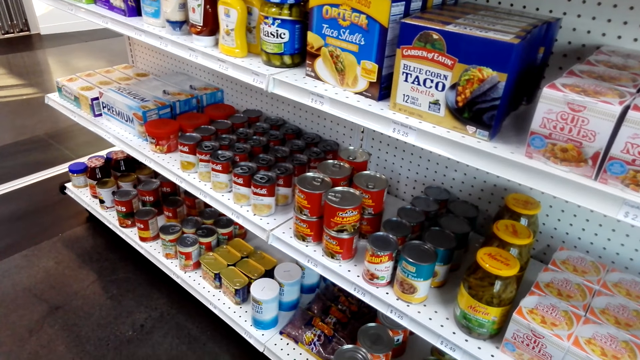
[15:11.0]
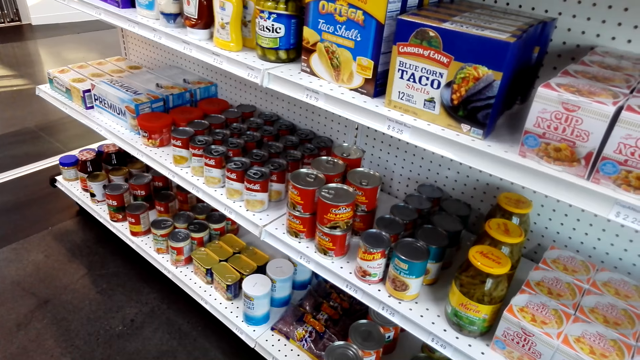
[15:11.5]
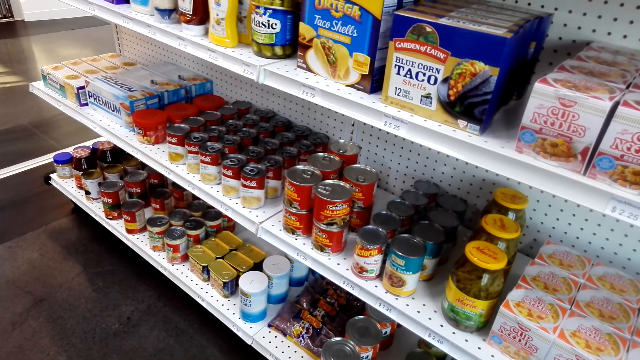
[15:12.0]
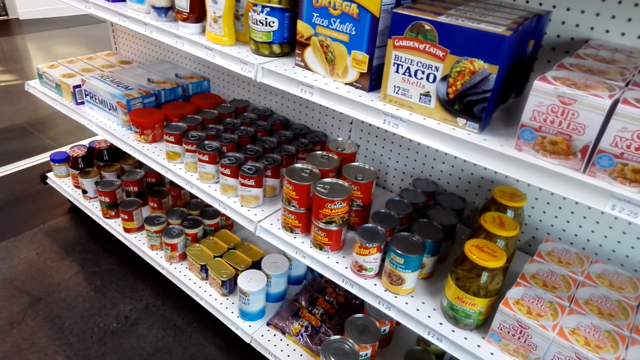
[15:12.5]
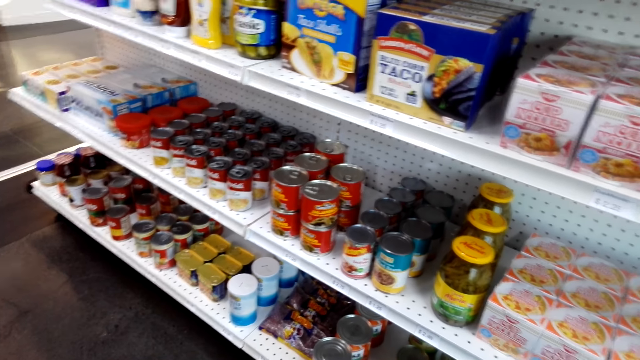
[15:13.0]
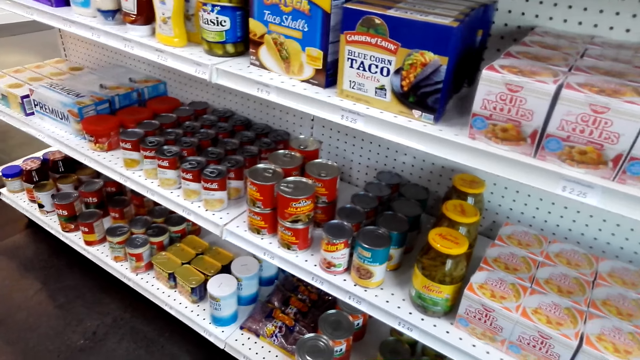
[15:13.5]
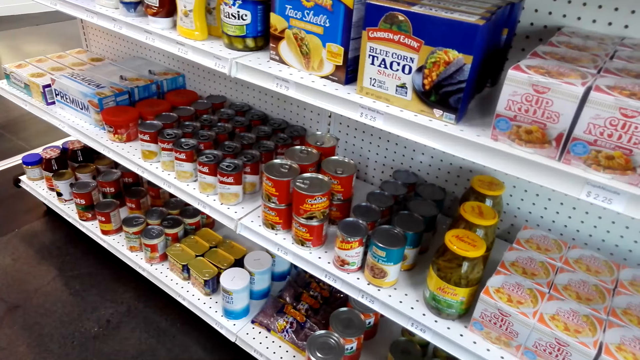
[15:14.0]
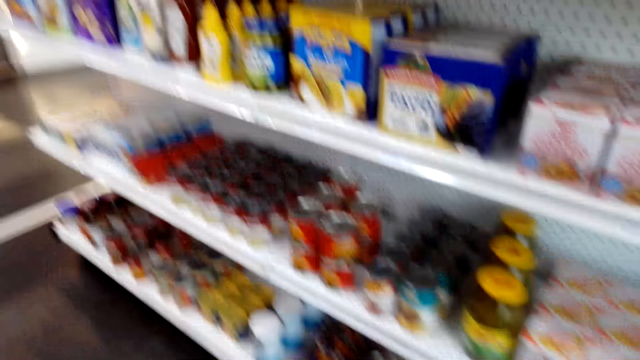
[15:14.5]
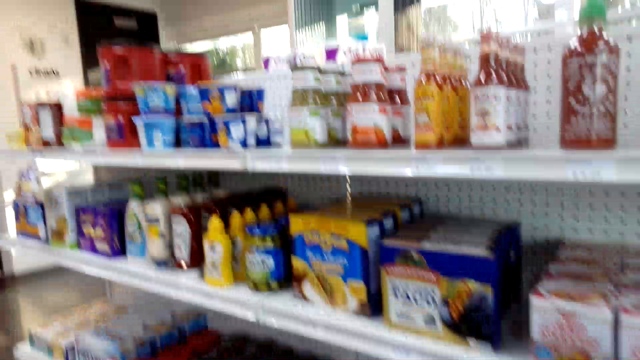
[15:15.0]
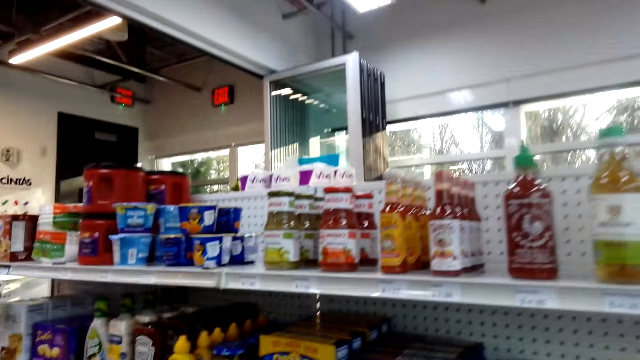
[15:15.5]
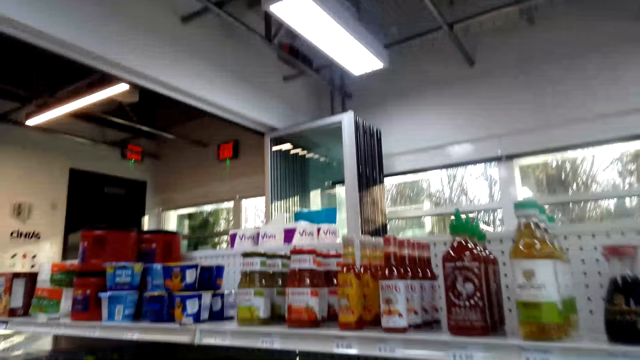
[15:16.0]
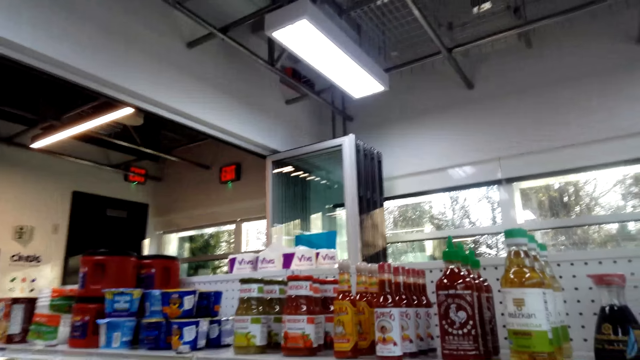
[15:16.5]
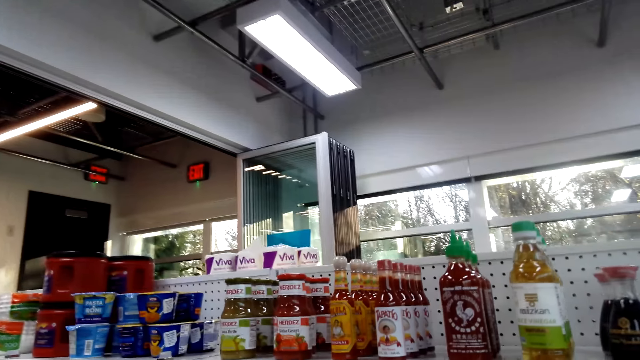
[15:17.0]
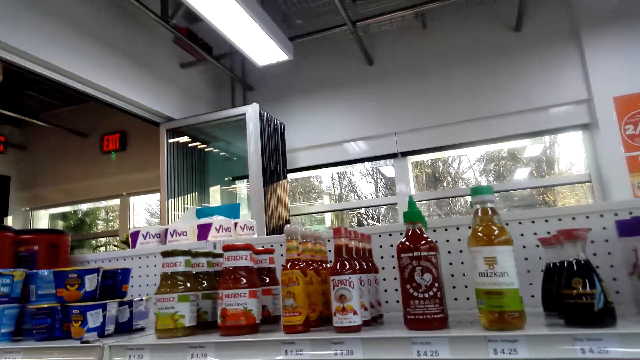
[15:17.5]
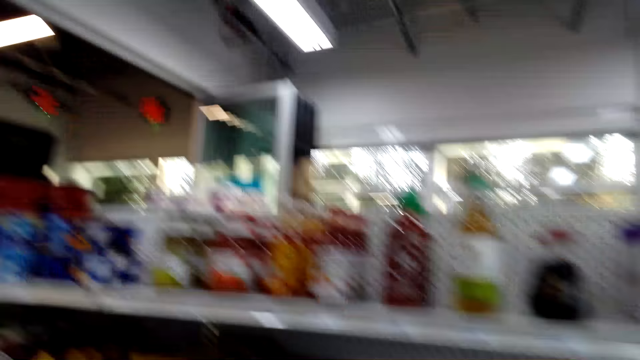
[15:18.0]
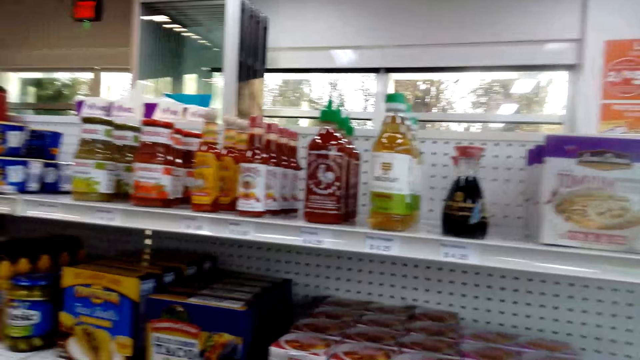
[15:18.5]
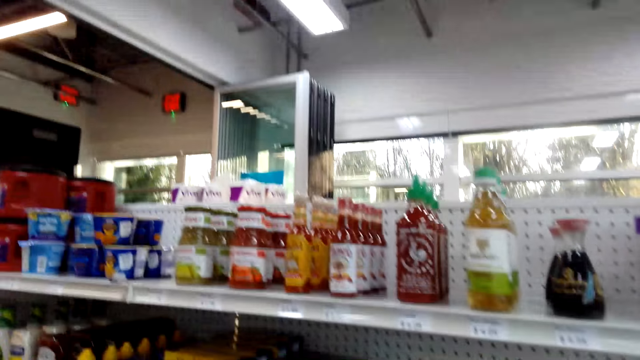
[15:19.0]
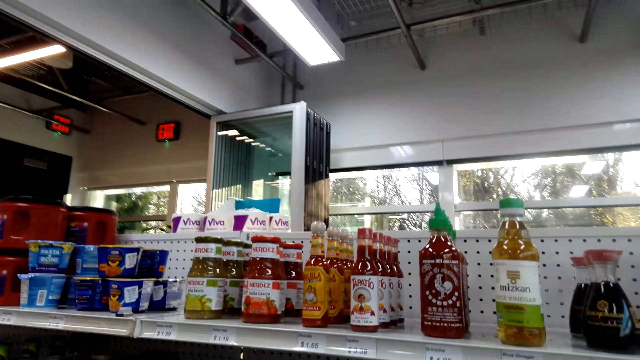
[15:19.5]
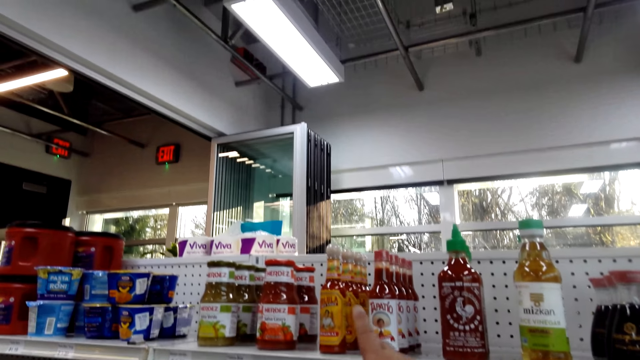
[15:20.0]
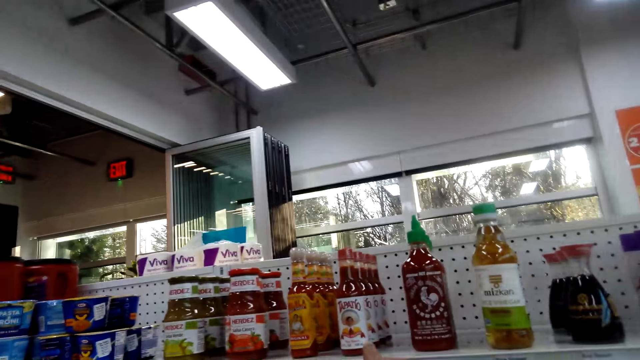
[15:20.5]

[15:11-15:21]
A person talks. The camera wearer talks. They point a finger.

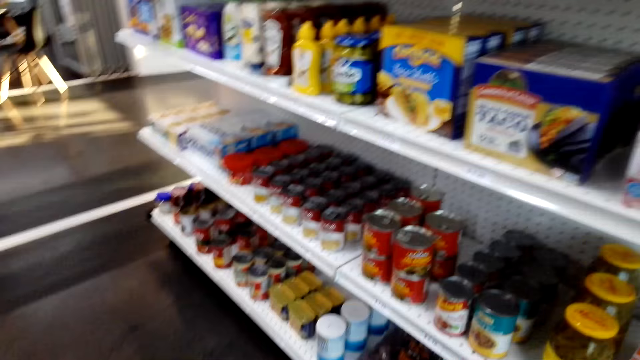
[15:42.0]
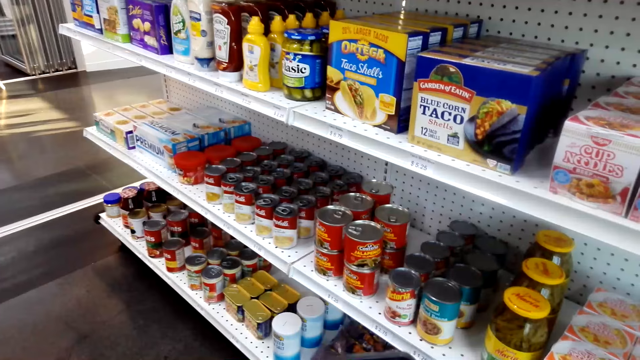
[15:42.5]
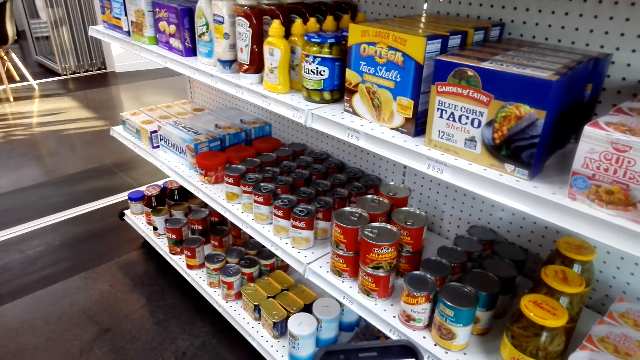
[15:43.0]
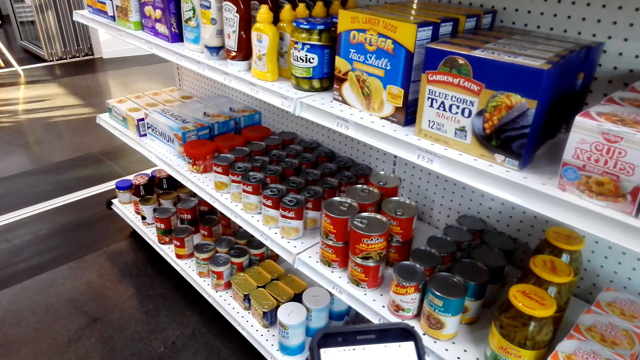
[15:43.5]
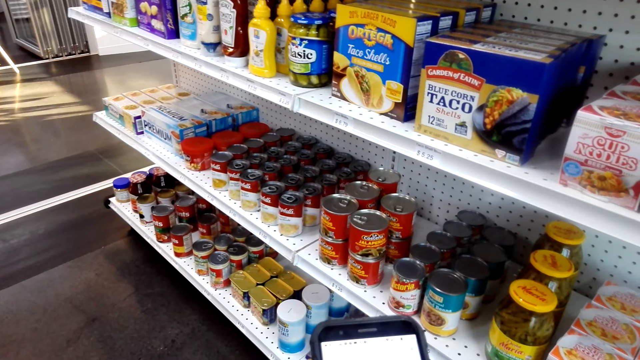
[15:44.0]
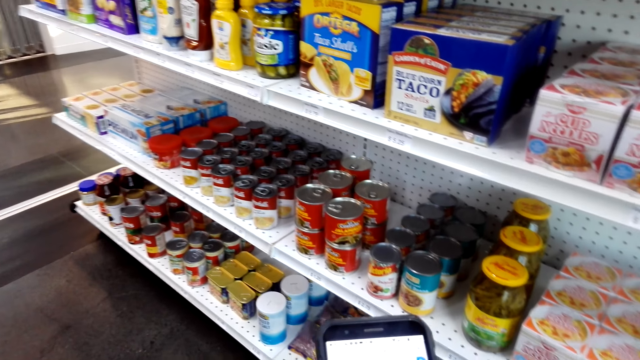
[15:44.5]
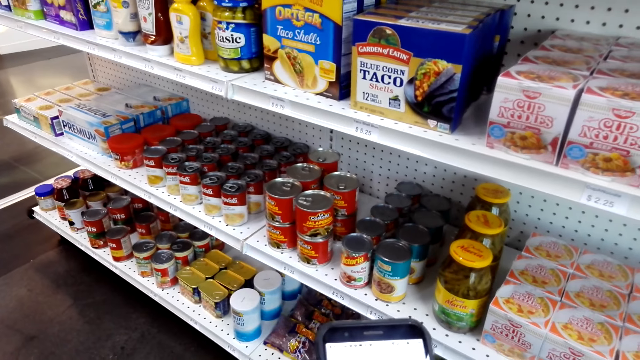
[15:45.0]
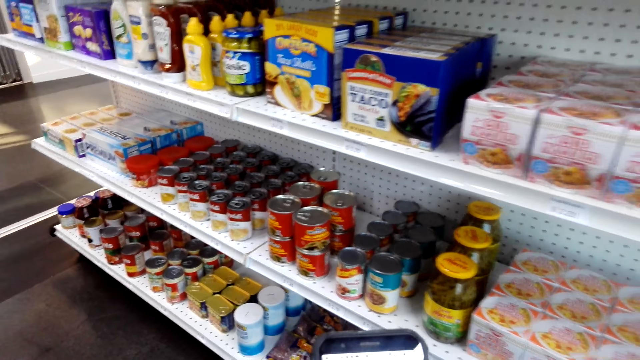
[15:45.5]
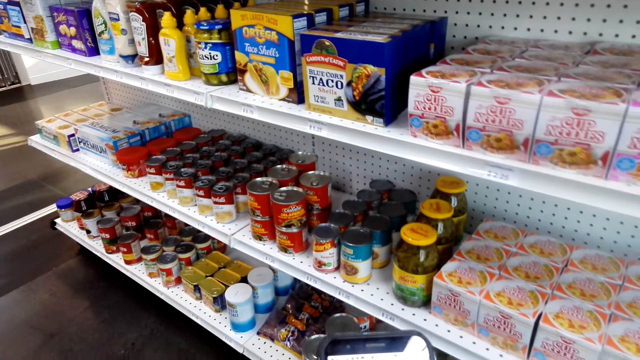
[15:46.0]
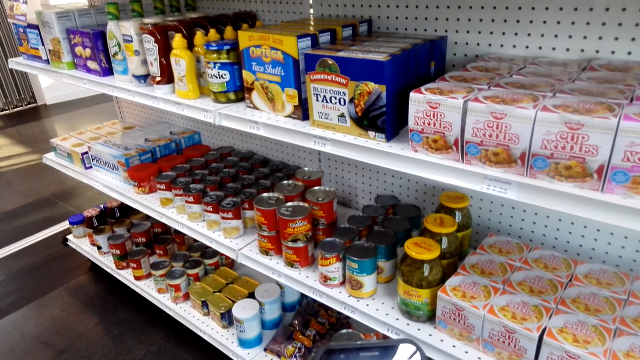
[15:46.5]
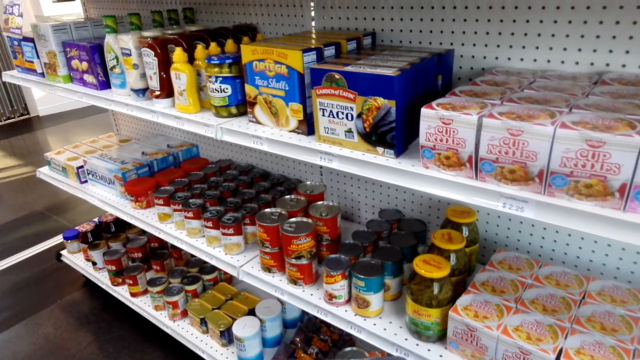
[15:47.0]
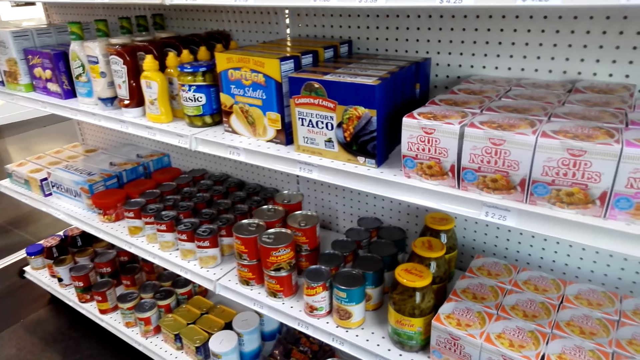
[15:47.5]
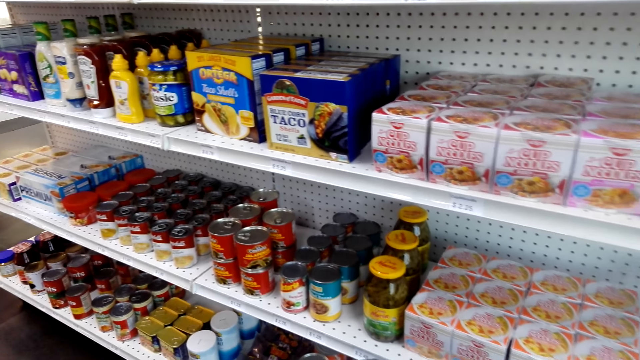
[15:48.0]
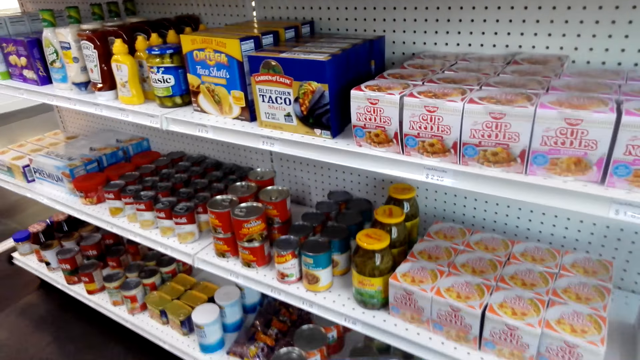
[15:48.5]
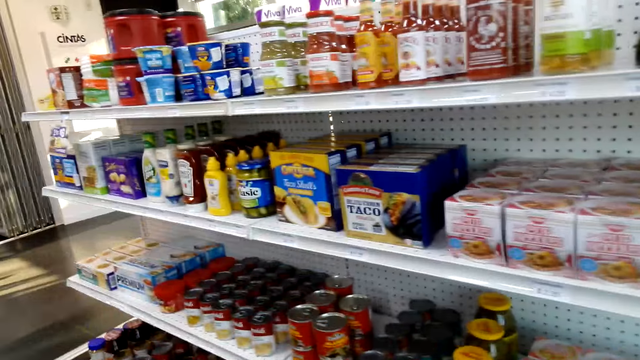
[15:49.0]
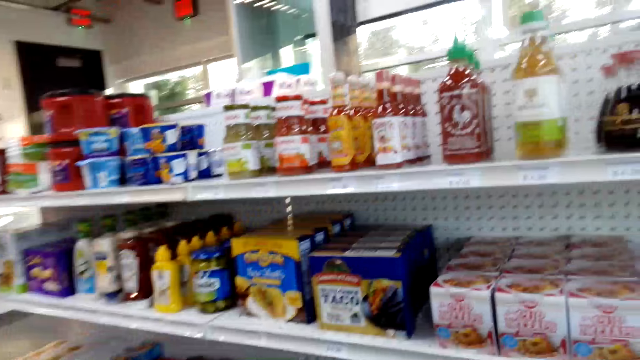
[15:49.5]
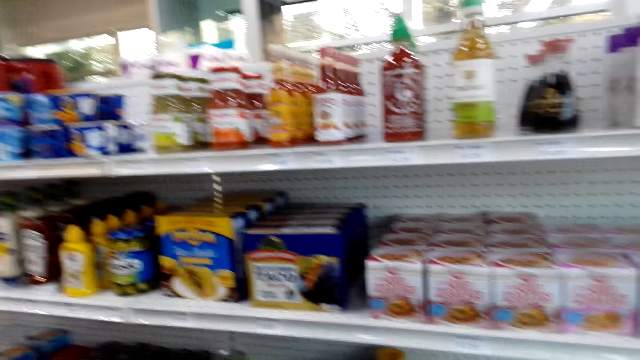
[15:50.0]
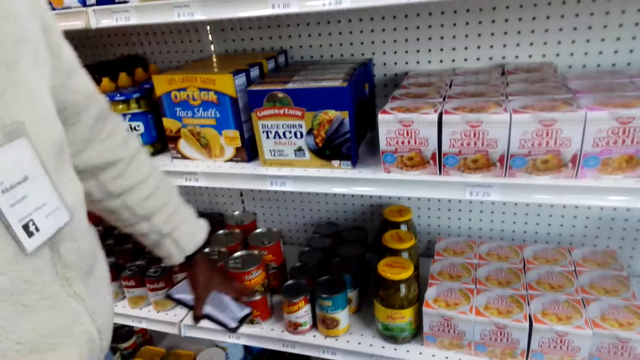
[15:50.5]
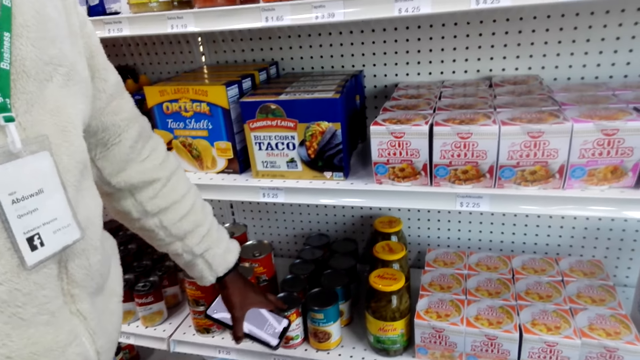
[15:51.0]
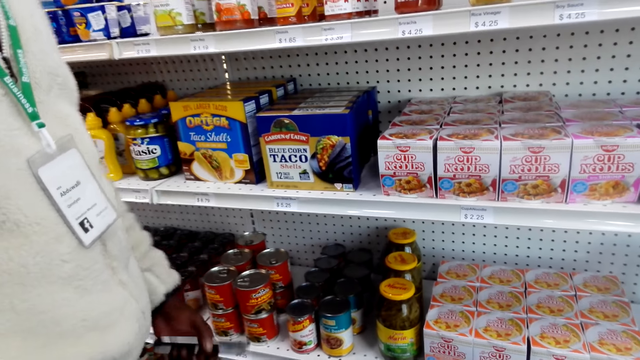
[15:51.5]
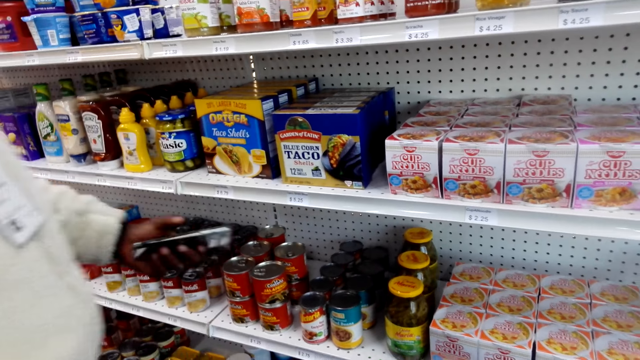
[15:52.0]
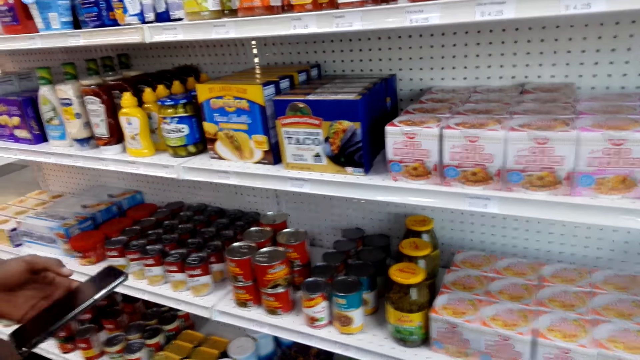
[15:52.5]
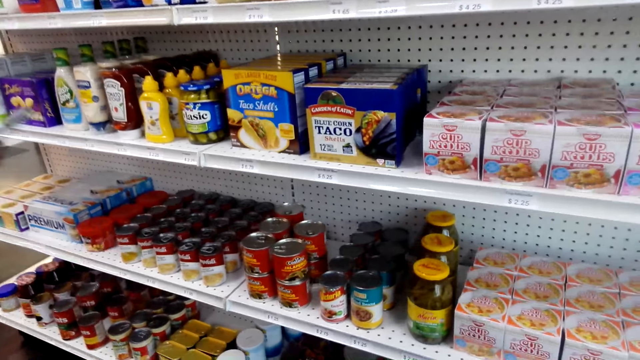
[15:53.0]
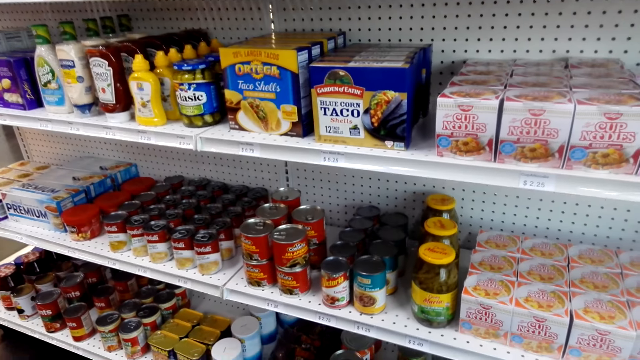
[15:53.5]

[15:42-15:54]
The camera wearer operates the phone. Someone talks.
